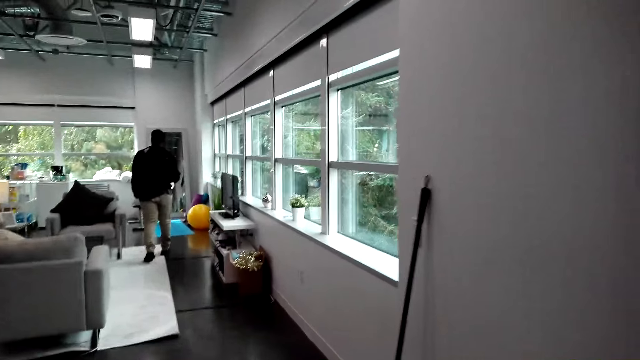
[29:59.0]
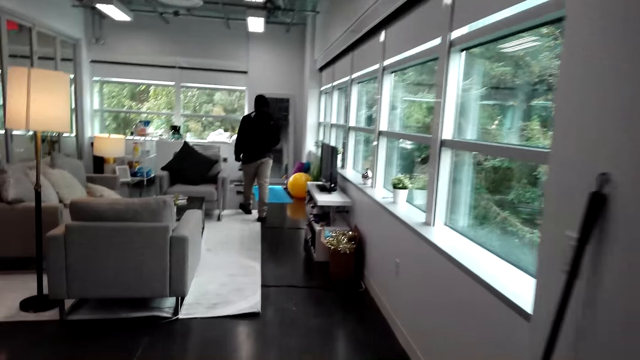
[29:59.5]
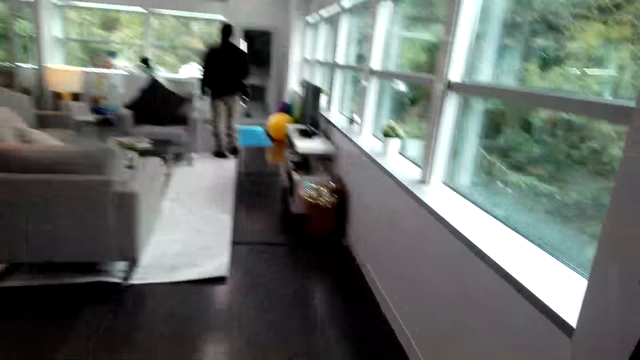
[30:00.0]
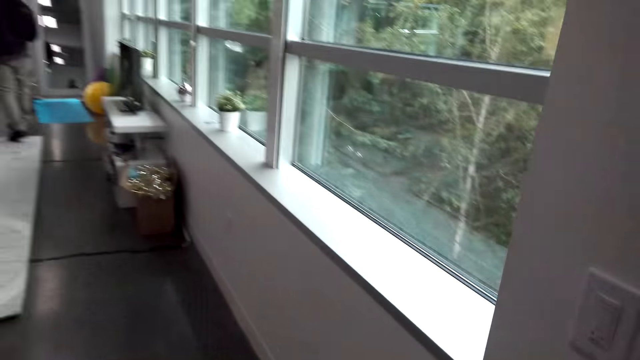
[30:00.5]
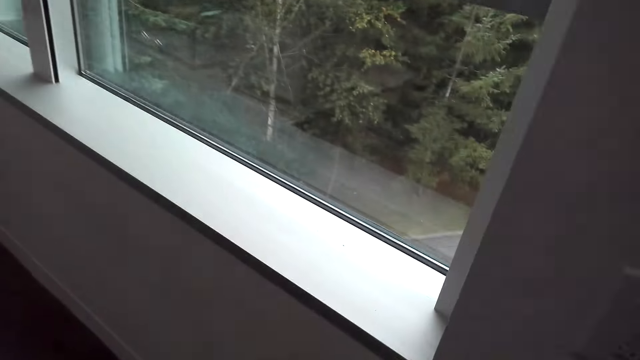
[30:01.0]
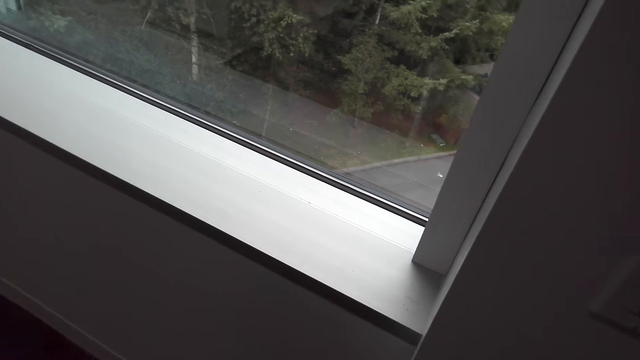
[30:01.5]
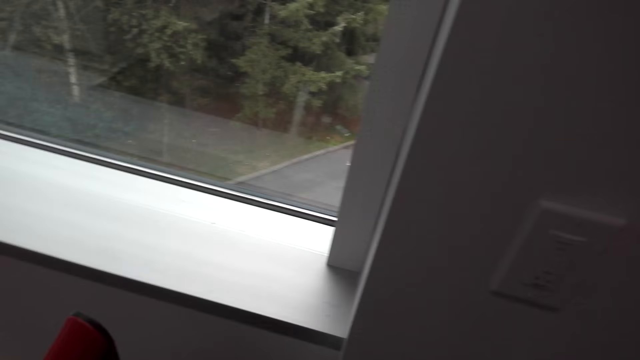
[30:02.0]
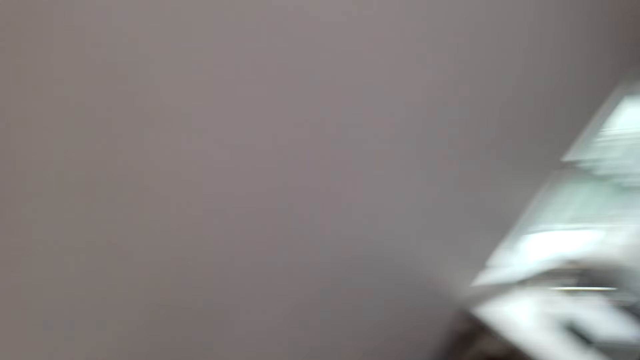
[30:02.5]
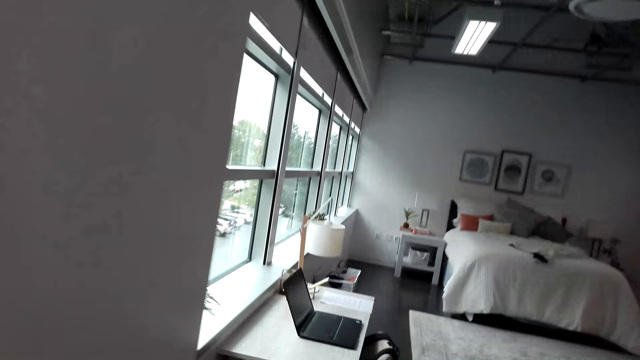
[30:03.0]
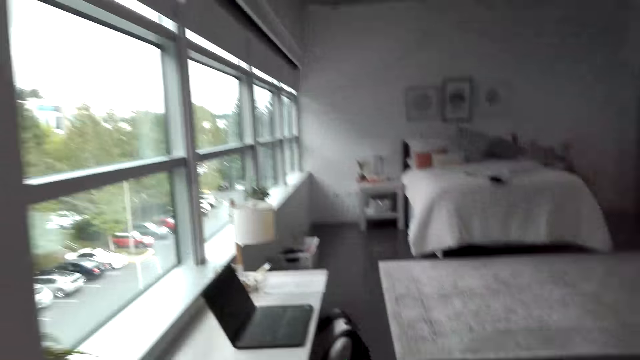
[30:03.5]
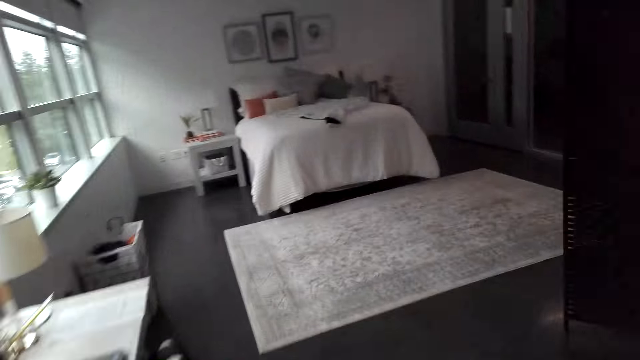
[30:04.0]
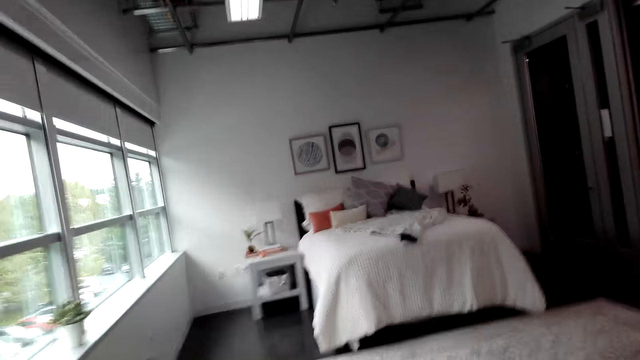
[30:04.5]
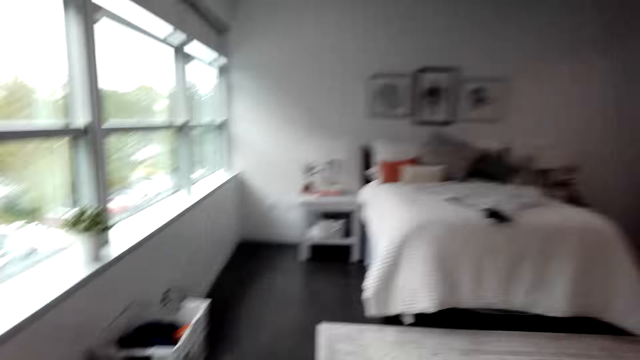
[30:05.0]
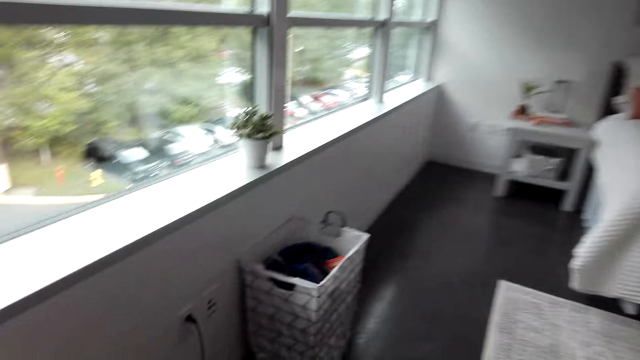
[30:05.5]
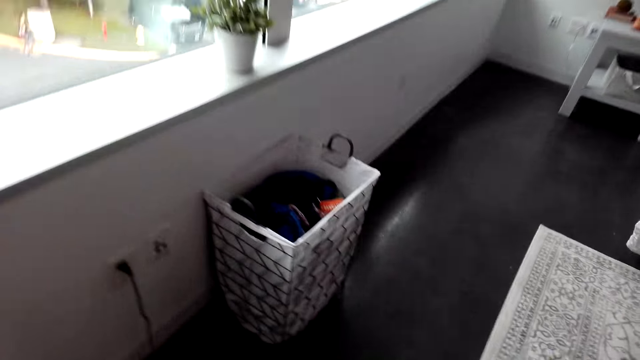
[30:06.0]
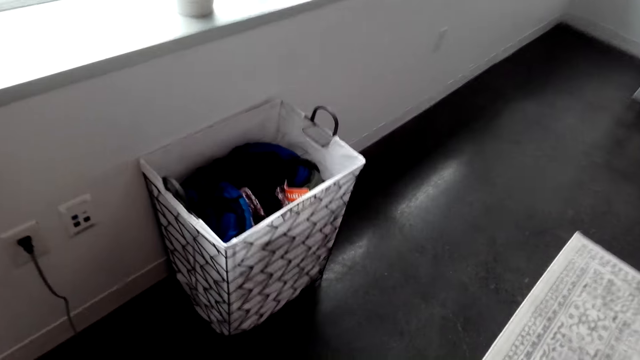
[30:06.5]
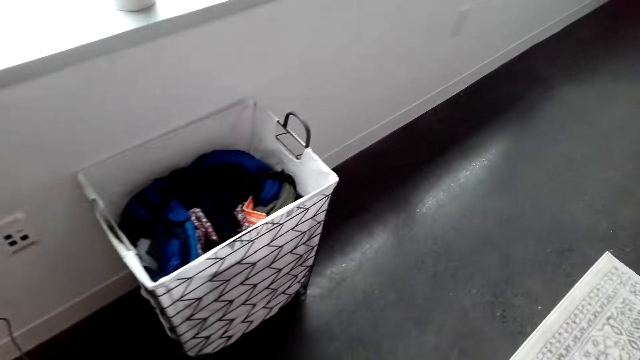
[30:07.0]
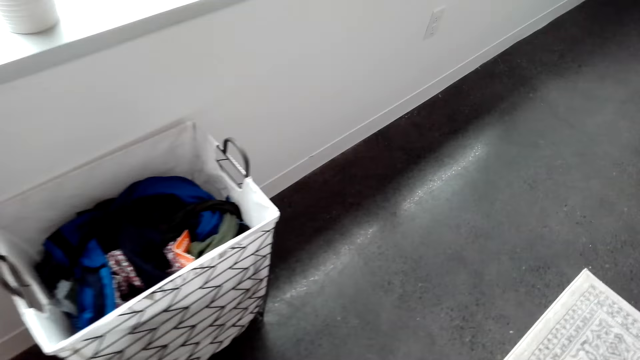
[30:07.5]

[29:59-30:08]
The camera wearer walks around the room. They put the vacuum against the wall. They take the broom by the wall. They sweep the room with the broom.

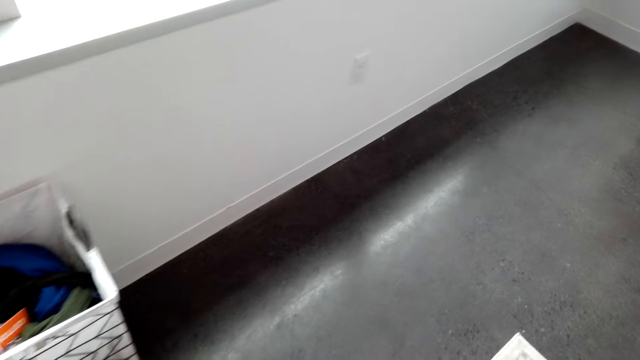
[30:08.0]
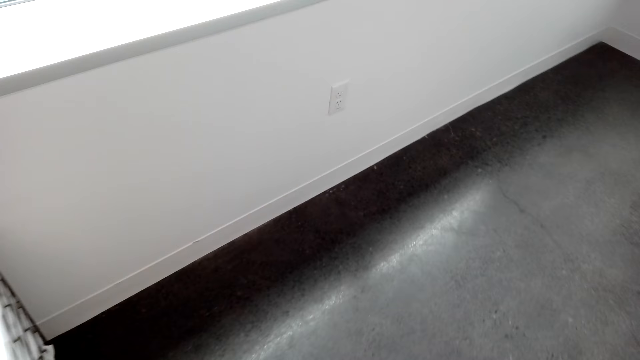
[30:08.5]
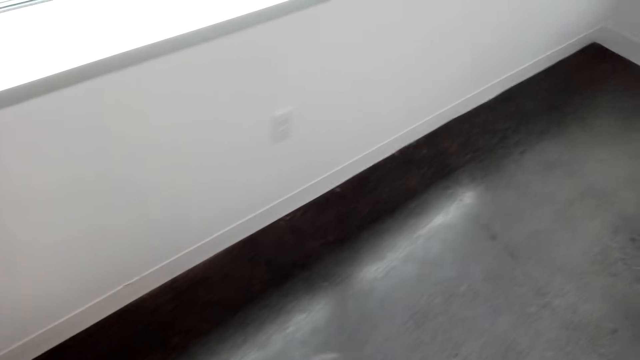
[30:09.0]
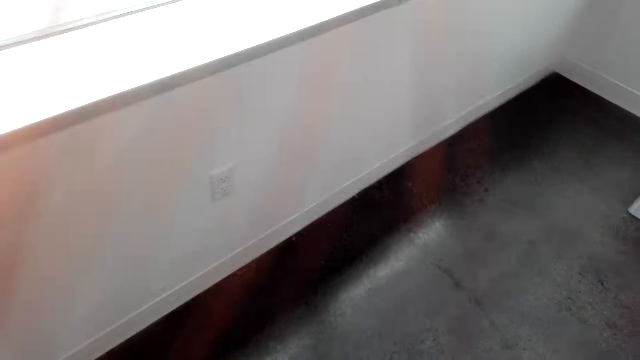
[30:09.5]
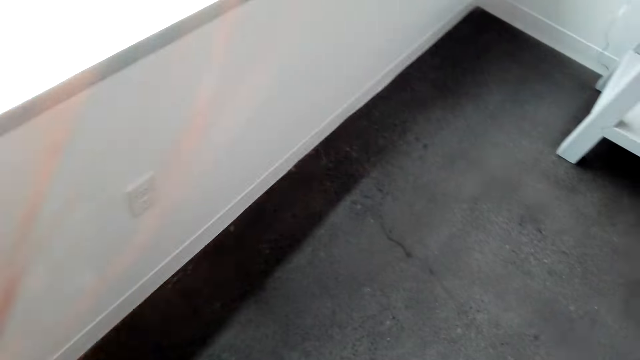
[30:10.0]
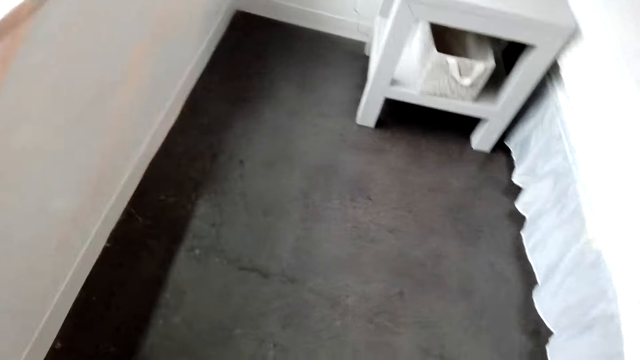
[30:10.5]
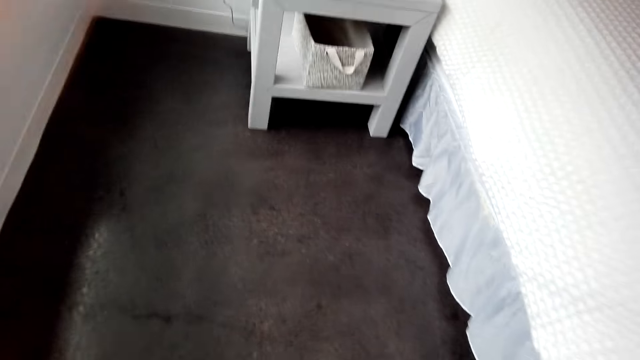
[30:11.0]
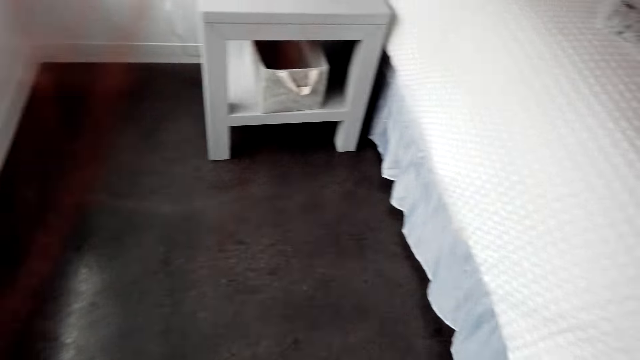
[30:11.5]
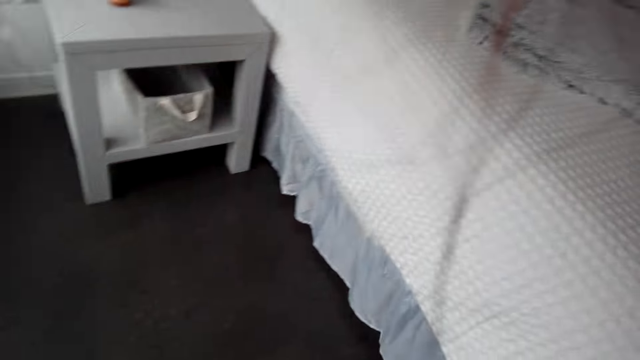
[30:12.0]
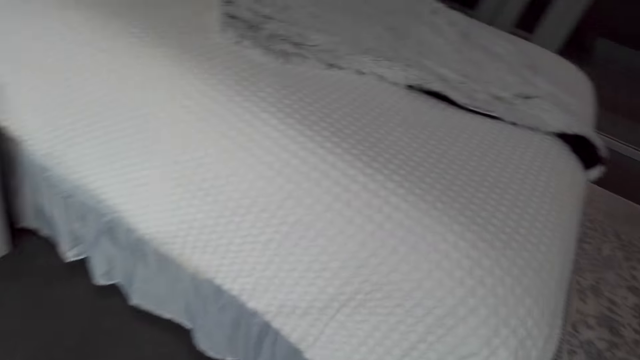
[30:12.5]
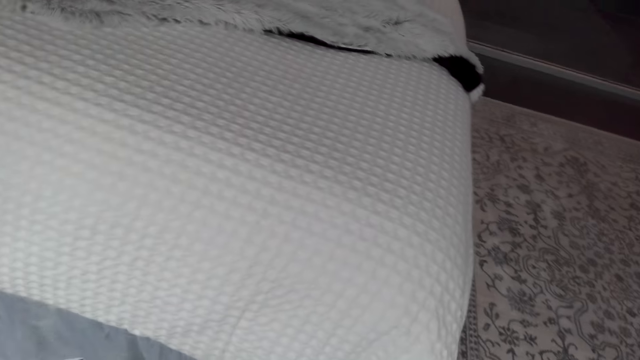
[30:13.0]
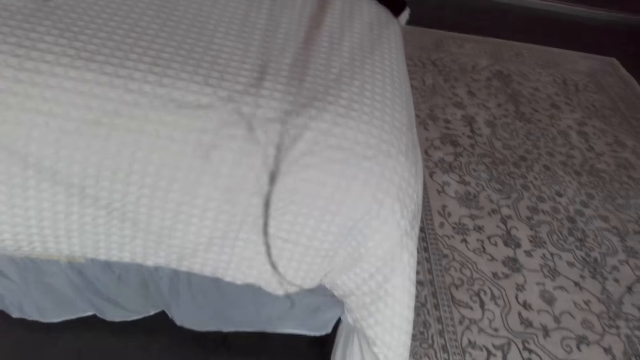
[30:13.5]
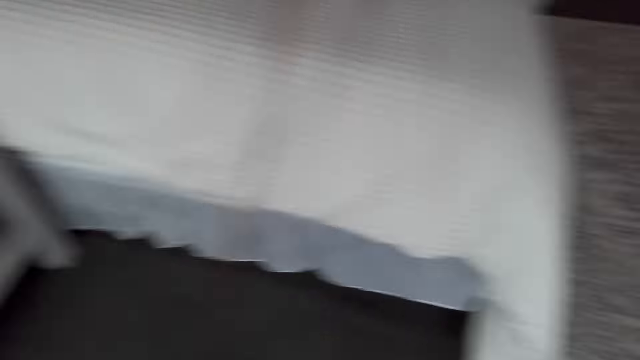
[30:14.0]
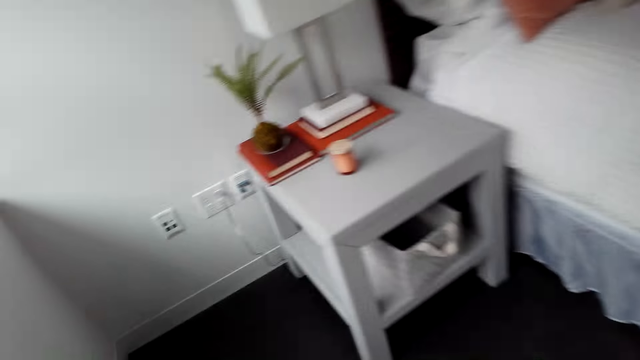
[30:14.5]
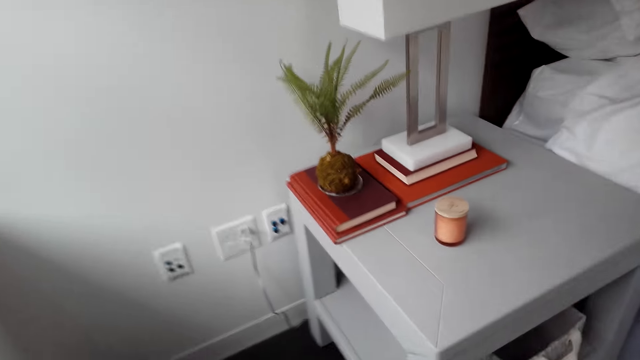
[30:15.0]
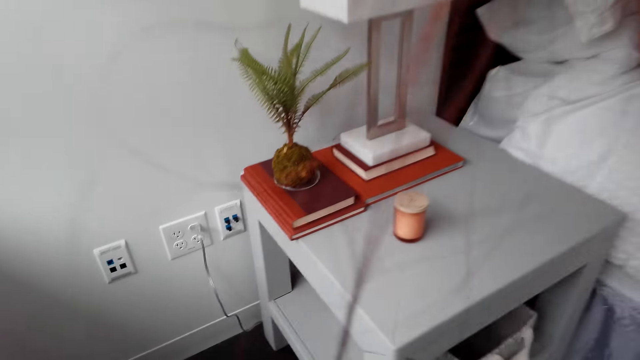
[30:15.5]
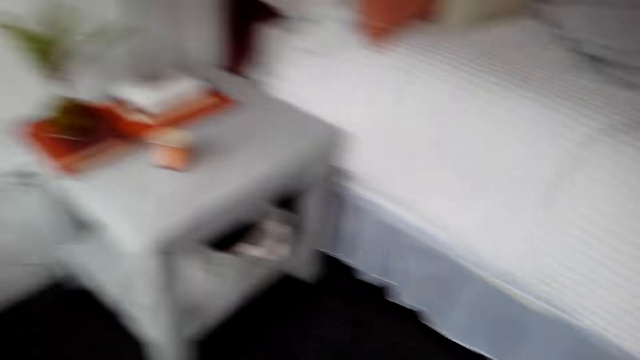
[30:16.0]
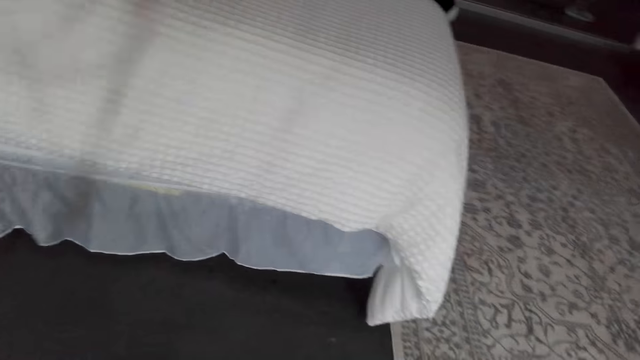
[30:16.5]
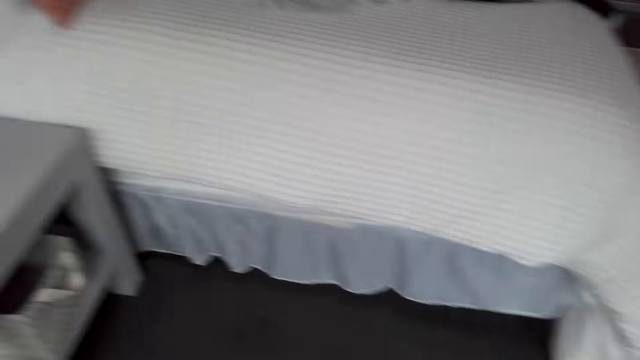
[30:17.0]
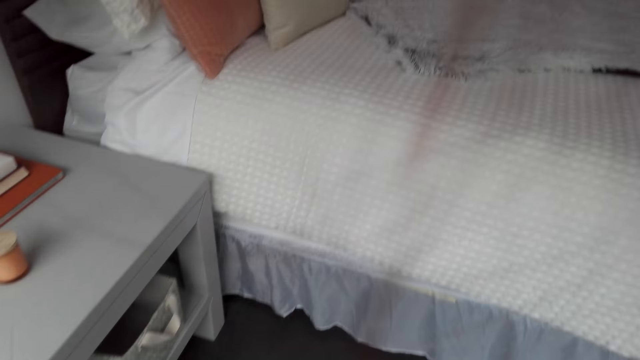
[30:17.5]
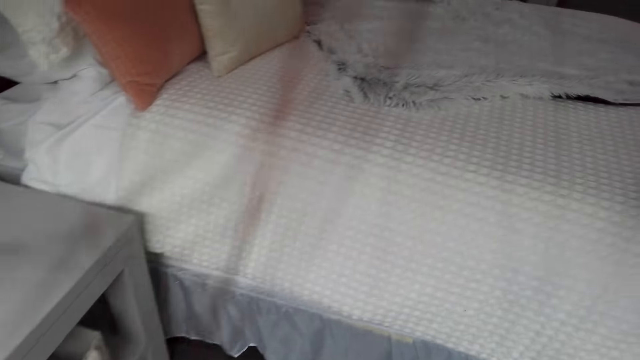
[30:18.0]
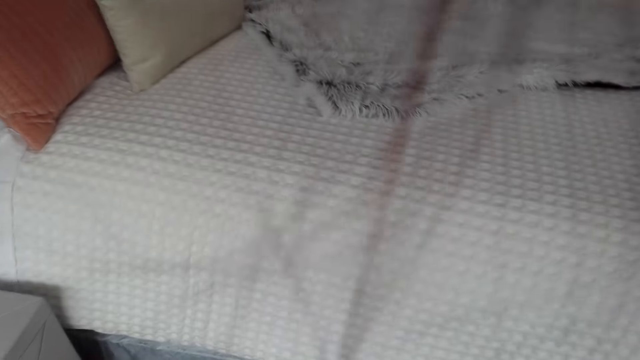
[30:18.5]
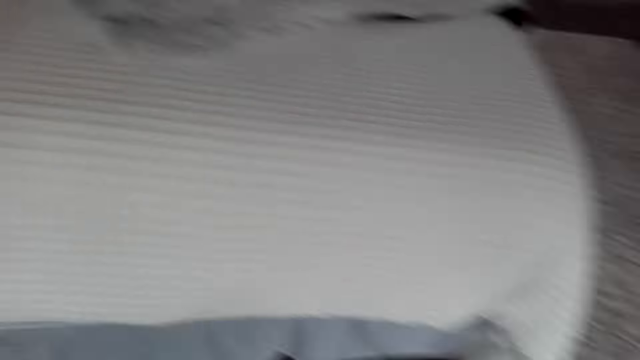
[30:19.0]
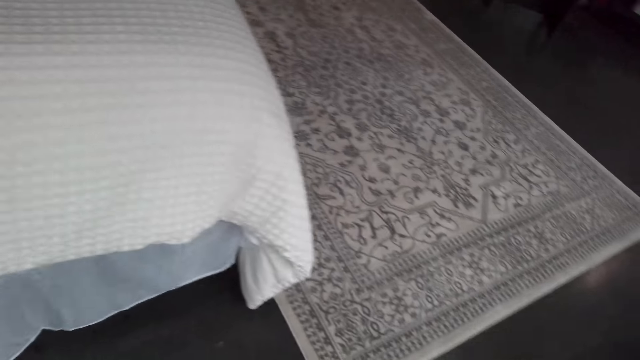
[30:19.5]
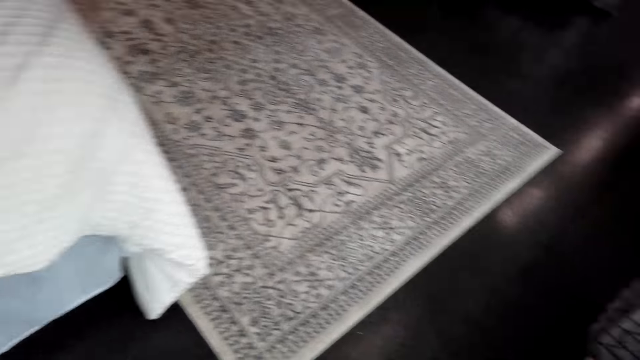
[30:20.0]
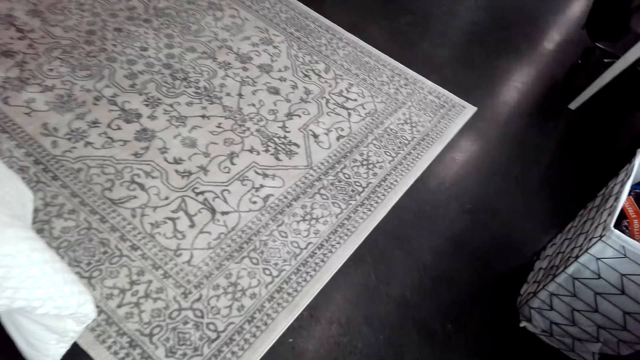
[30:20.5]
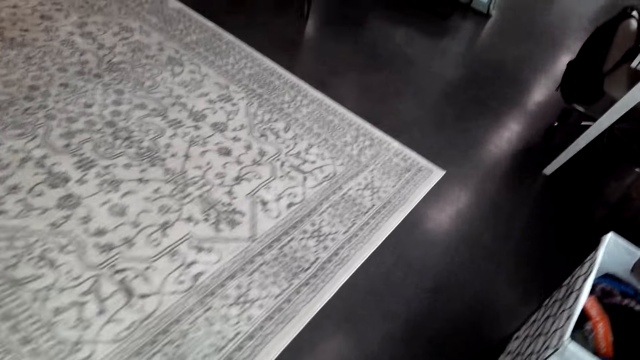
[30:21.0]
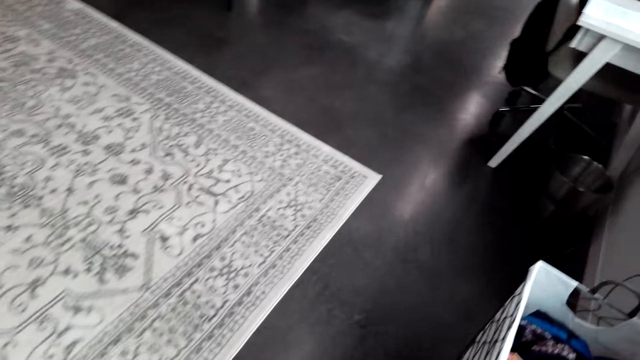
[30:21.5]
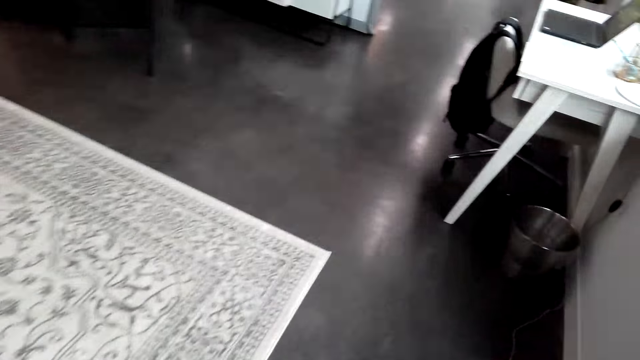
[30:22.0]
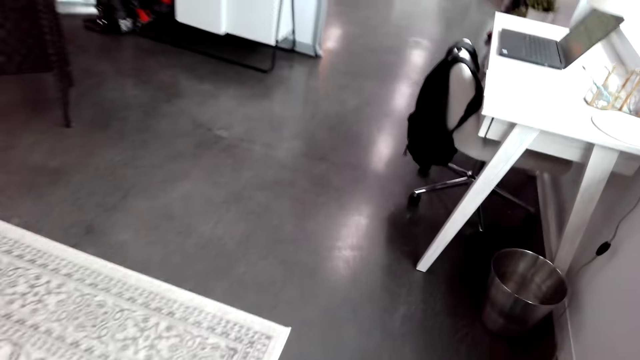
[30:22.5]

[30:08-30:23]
The camera wearer converses with a man. They look around.
